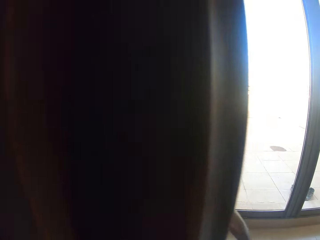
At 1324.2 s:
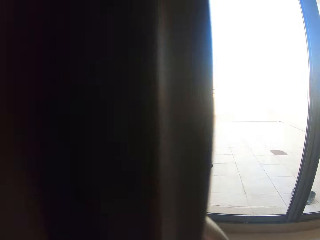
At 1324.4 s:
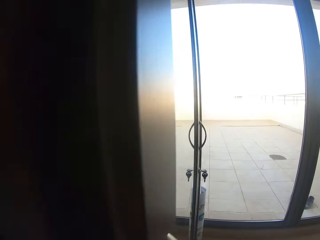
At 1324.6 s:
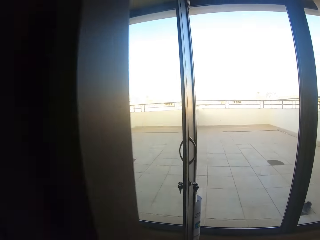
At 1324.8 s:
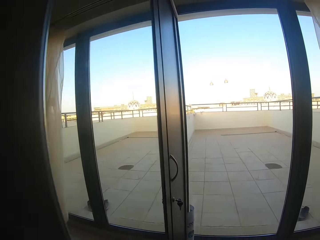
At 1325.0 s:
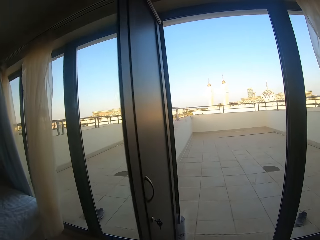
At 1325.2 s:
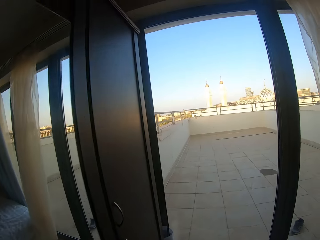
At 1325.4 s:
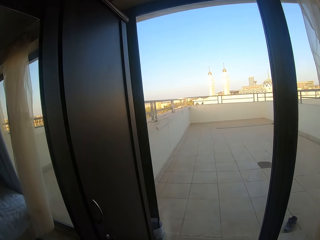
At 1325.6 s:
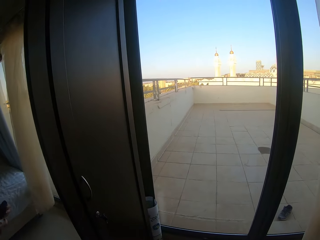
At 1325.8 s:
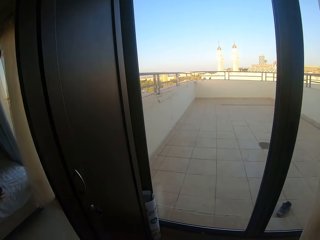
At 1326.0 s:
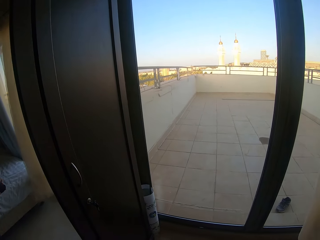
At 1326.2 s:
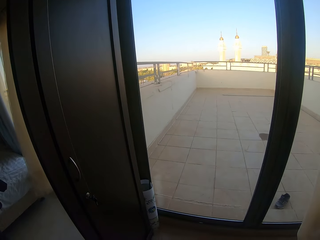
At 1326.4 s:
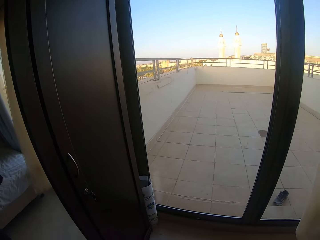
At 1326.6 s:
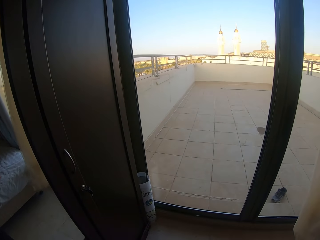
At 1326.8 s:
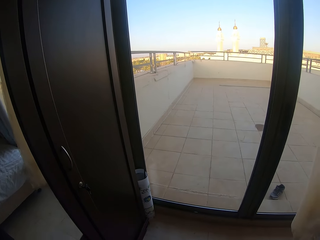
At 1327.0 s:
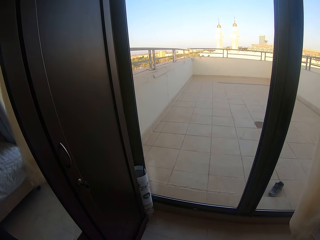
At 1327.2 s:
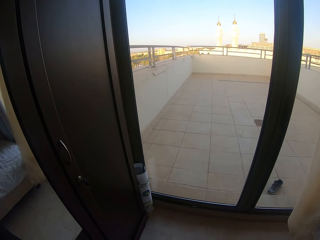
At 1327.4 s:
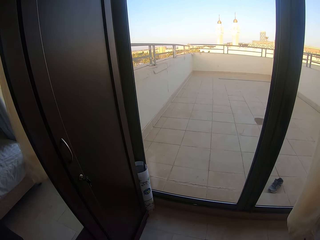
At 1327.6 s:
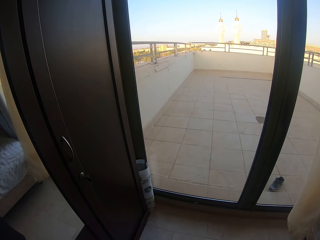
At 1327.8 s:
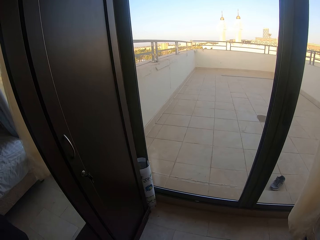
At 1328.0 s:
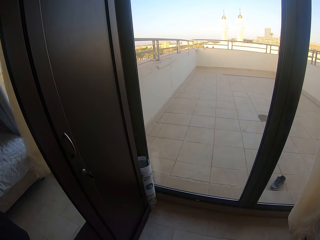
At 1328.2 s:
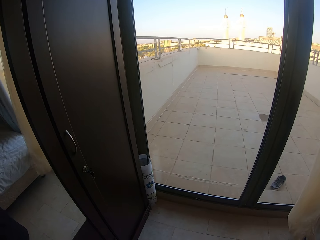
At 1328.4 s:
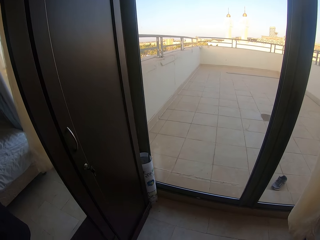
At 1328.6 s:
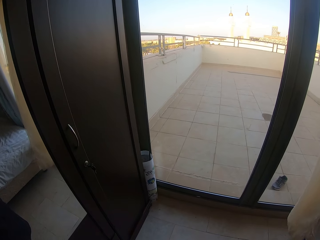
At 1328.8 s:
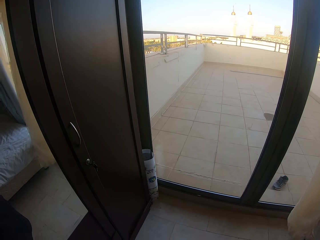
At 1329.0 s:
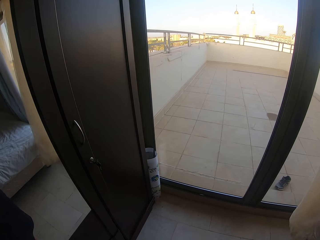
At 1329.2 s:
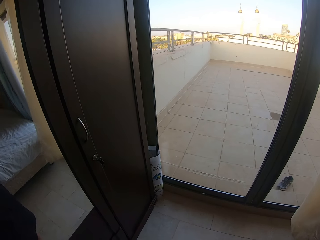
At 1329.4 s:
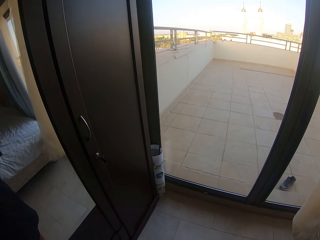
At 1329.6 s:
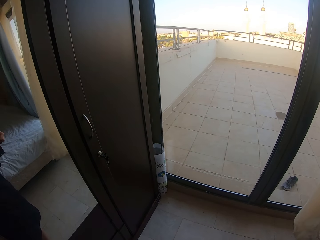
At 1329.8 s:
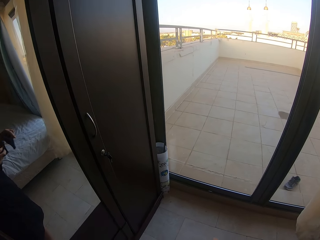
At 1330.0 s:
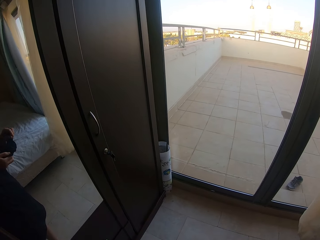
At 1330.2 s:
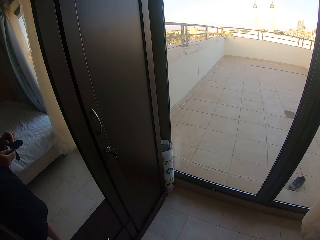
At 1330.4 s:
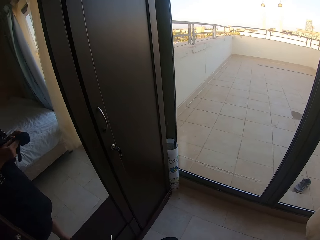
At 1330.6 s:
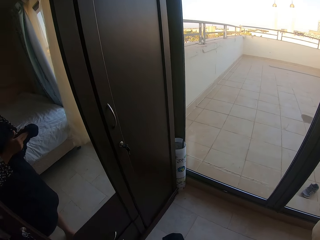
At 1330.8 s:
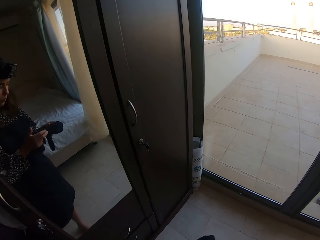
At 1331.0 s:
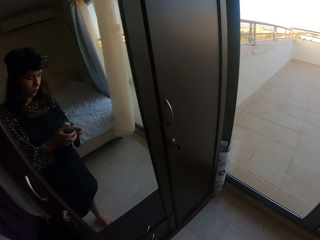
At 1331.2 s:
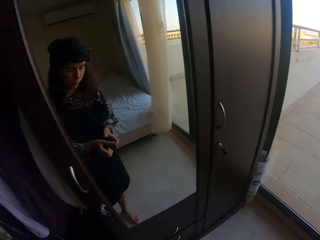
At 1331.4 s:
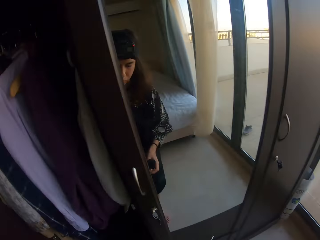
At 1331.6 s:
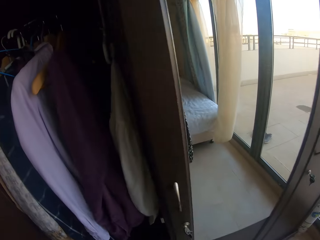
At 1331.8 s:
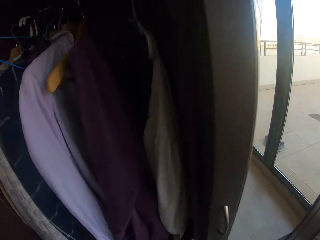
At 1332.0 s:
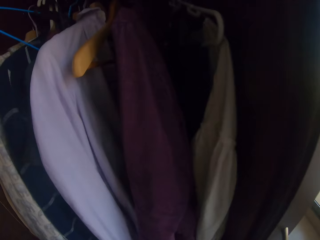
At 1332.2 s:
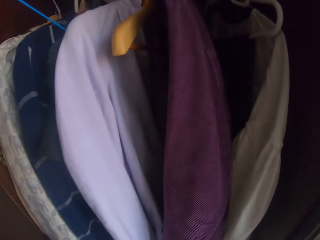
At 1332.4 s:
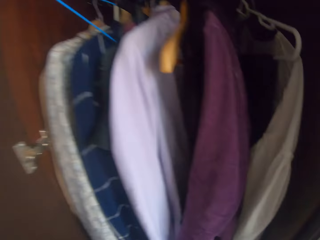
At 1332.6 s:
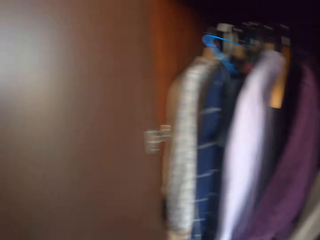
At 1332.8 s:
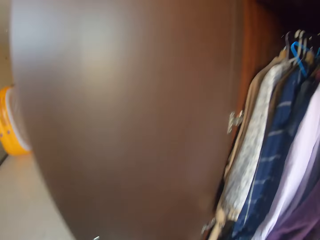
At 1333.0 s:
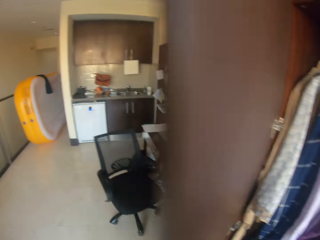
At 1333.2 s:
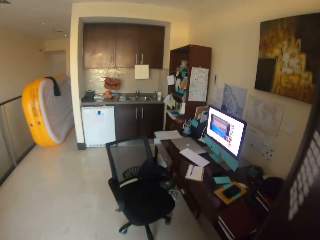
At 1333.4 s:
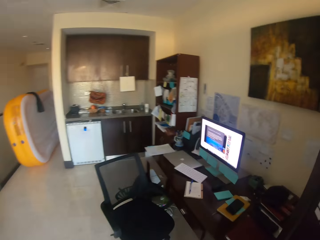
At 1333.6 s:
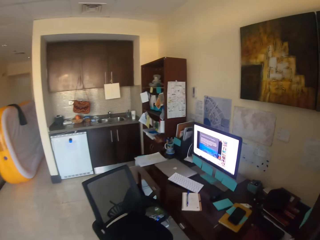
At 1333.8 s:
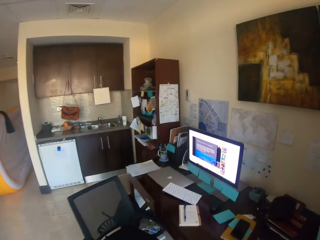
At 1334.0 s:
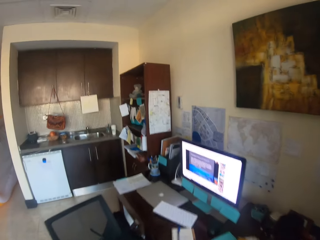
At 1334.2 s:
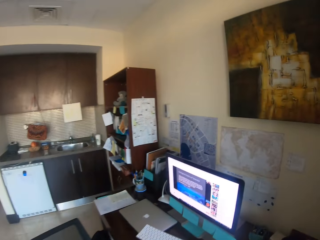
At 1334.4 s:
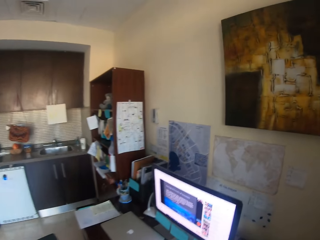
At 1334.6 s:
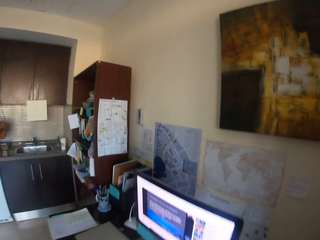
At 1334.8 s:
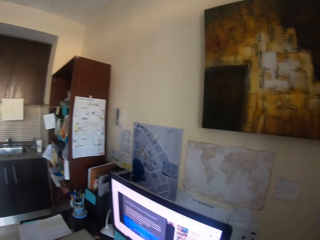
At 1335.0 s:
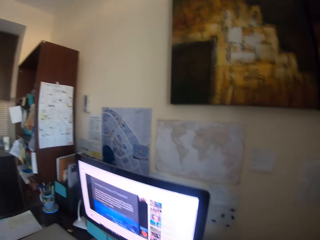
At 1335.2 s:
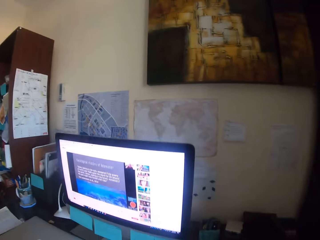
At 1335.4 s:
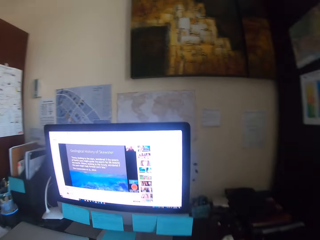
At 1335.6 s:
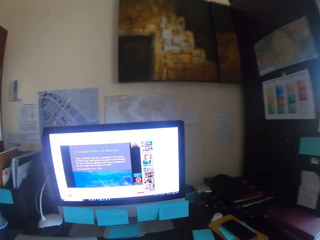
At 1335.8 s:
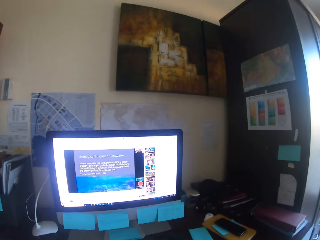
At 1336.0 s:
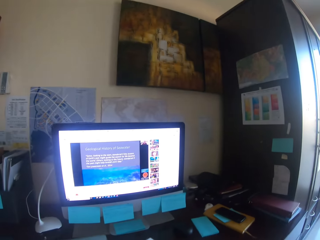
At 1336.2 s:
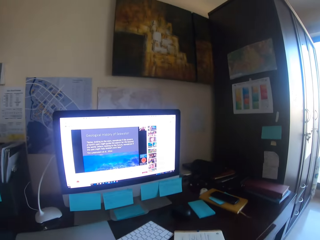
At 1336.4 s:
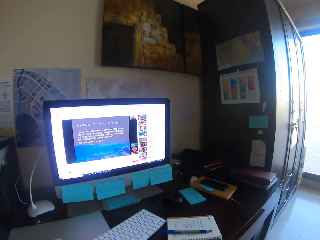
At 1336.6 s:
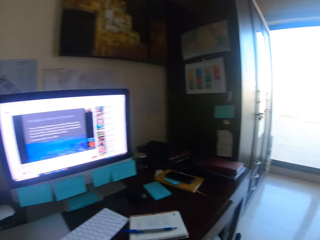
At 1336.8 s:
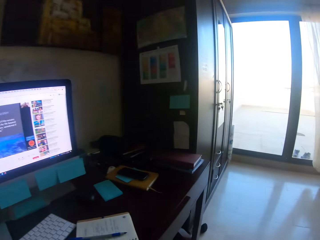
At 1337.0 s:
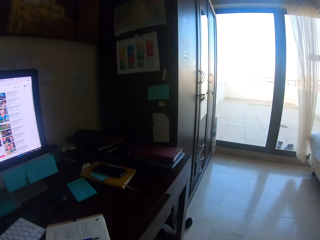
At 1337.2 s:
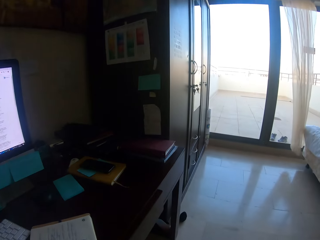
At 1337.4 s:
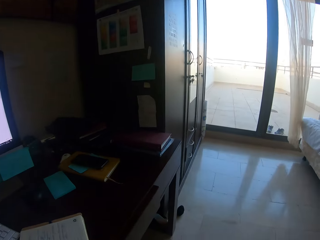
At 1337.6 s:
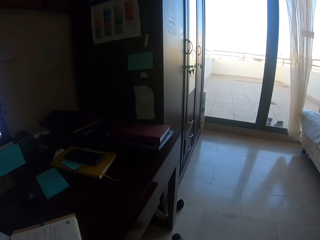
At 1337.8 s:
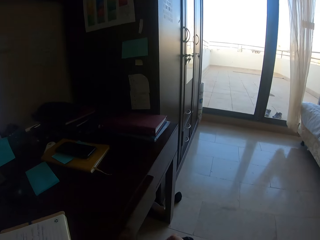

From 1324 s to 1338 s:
The camera wearer looks round. They look through the glass. They hold socks on the hand, put the socks in the cupboard, turn round, and close the cupboard. They walk in the house. They sit on the chair. They turn round.

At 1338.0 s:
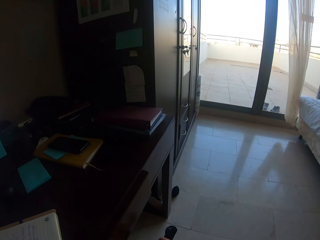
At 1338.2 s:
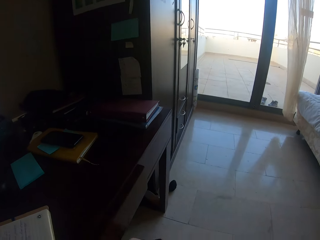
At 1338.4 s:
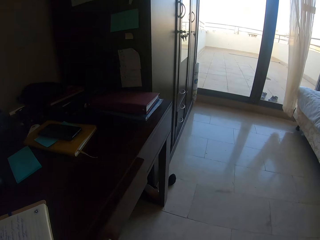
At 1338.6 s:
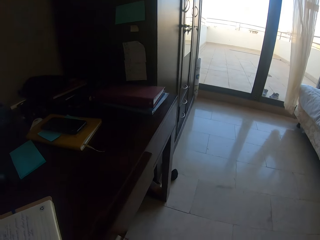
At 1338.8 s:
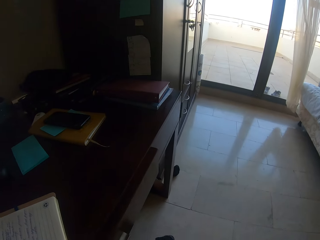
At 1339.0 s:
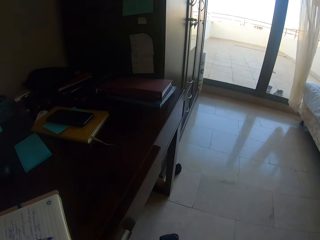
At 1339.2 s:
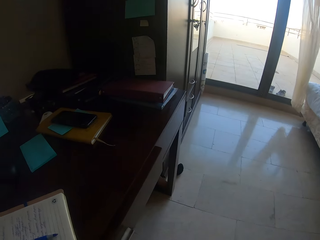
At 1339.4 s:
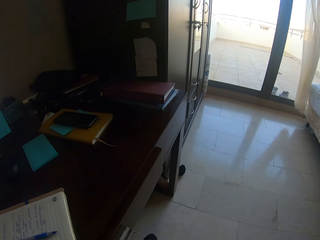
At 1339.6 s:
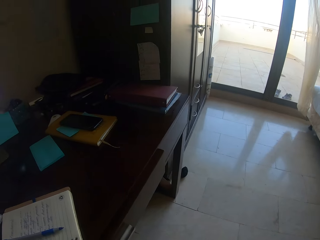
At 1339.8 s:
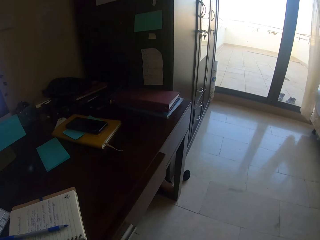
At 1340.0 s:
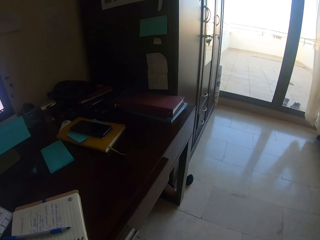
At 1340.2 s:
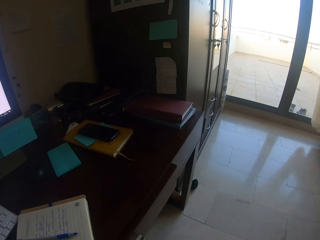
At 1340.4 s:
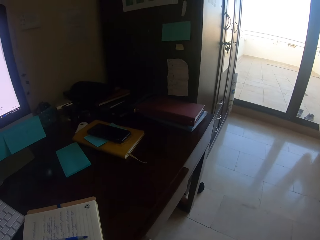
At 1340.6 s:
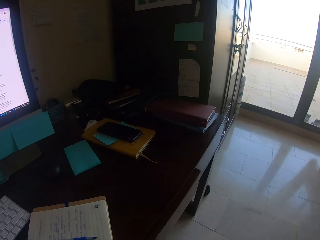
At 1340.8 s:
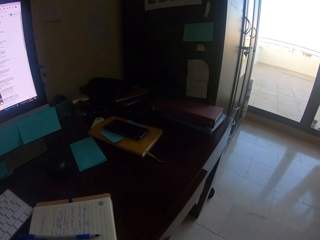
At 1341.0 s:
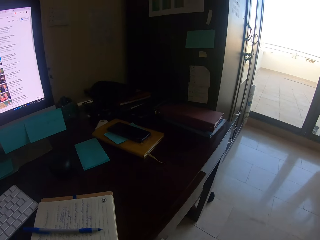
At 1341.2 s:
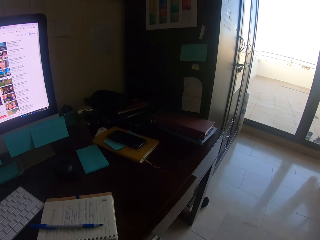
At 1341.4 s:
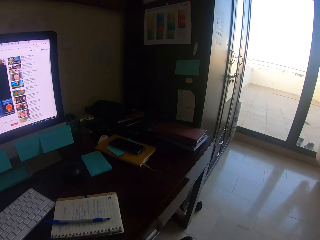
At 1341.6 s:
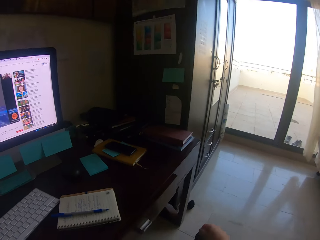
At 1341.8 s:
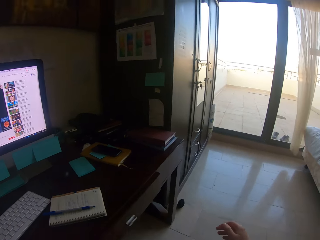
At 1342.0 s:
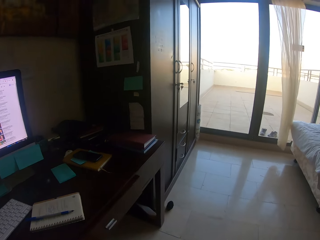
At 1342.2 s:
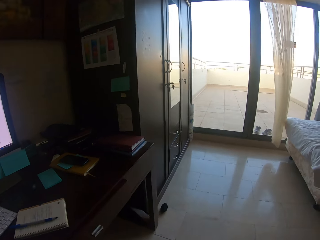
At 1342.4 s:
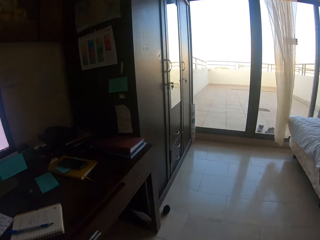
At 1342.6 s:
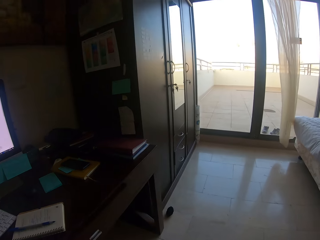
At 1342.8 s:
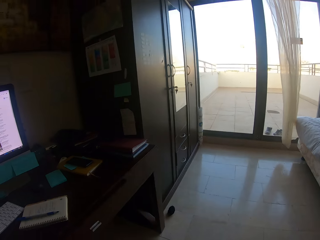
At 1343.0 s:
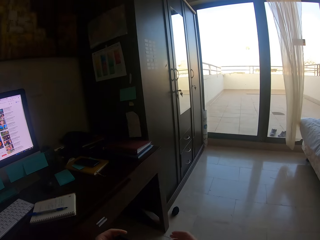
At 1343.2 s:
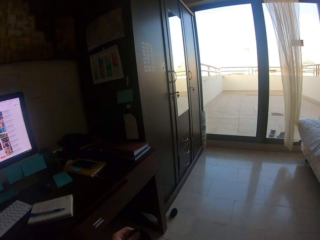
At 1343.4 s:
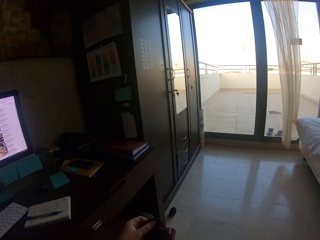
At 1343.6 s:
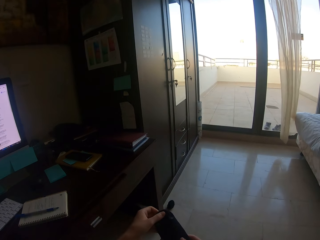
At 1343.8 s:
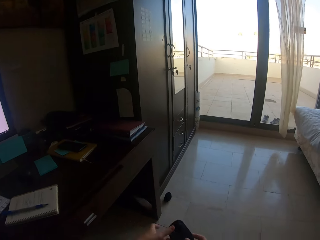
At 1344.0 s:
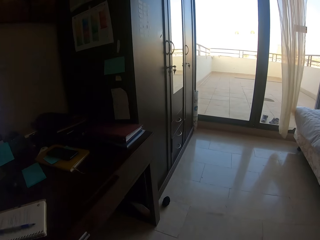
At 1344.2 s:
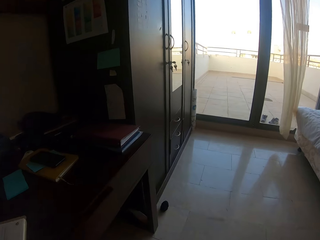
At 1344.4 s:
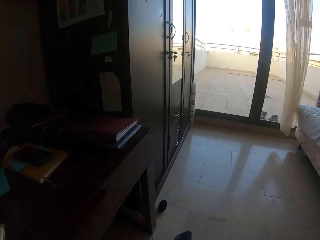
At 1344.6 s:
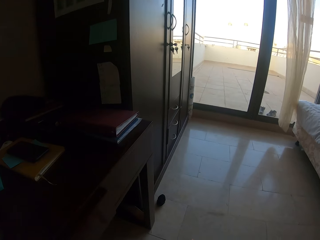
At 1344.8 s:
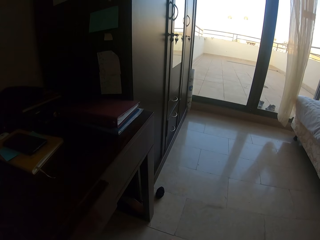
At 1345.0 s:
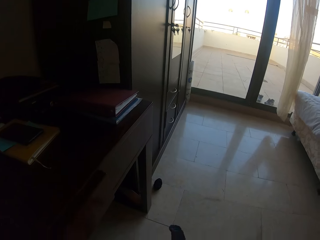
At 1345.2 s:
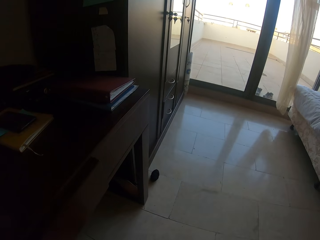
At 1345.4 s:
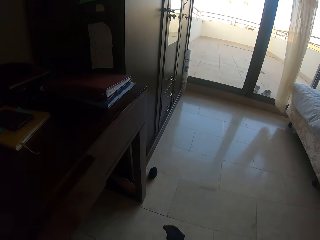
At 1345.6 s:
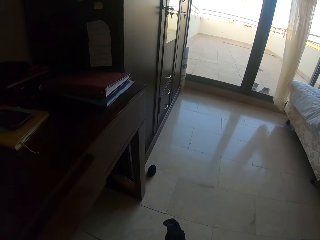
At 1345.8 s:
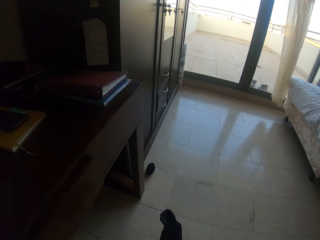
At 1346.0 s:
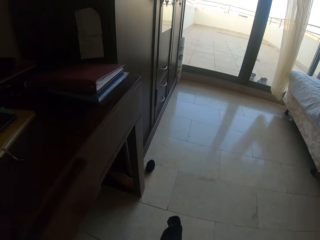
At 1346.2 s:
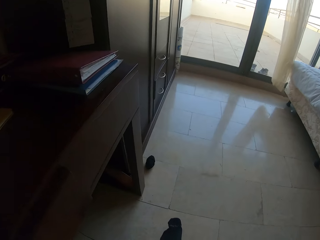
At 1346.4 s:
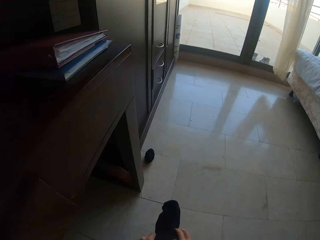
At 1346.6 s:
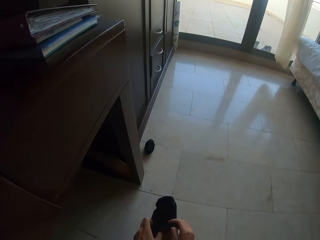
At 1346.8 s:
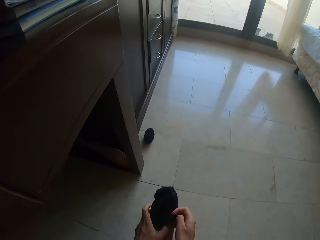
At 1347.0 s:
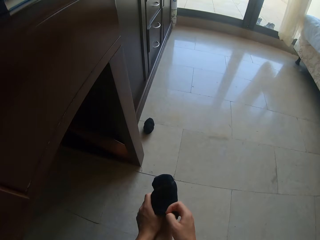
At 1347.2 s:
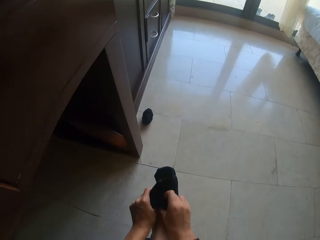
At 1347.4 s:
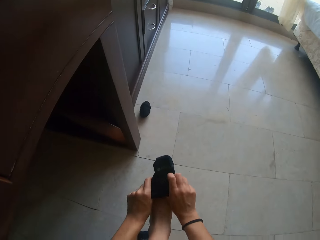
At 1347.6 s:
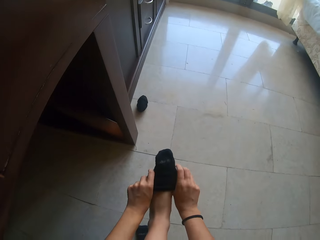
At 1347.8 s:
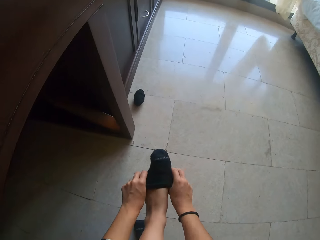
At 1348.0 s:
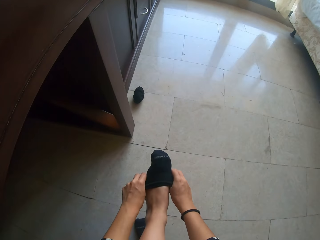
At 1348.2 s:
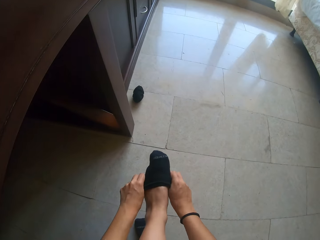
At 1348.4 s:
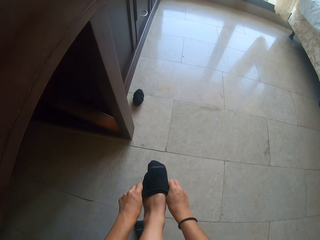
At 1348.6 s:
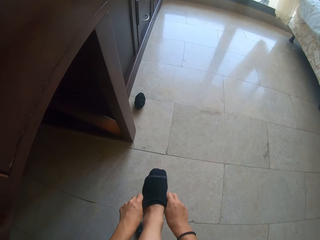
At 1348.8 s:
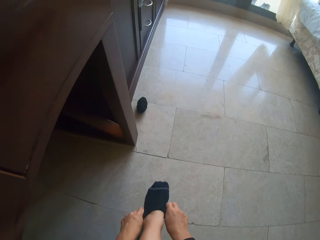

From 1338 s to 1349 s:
The camera wearer puts on socks. They put on socks.
